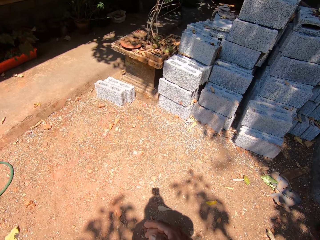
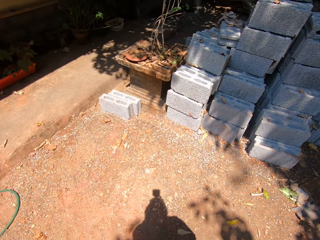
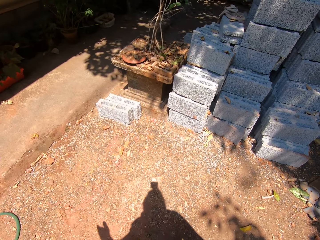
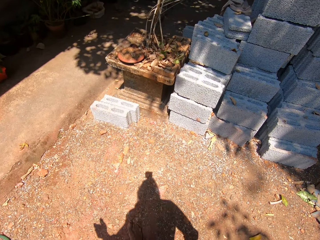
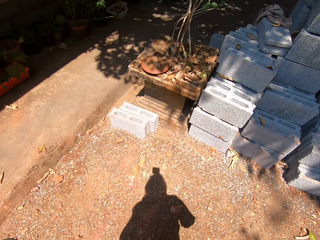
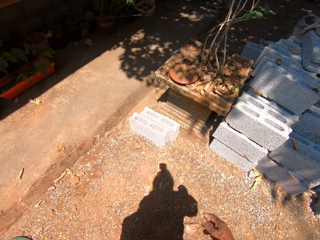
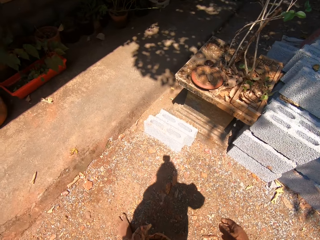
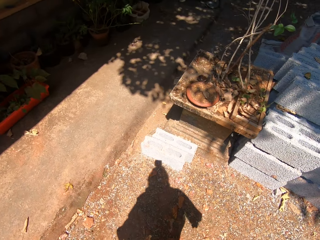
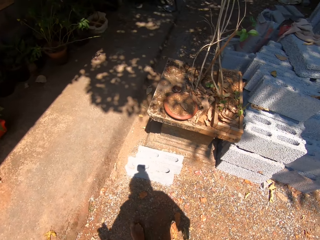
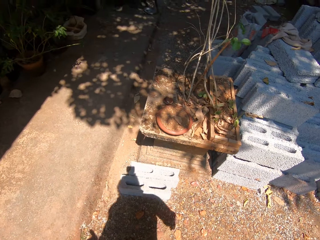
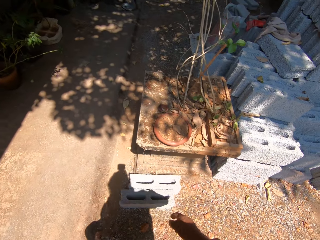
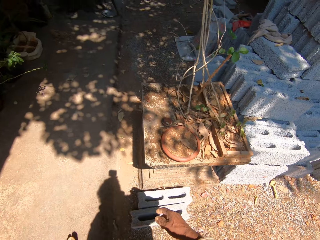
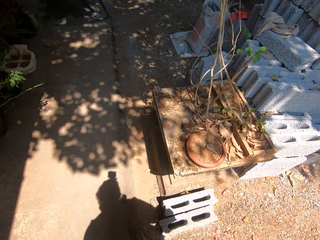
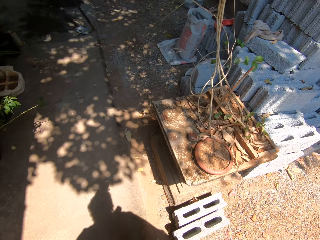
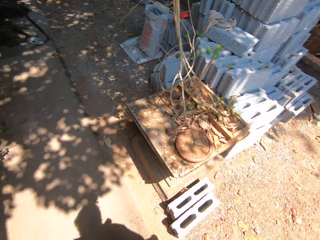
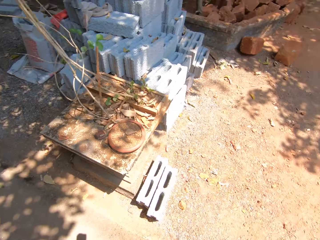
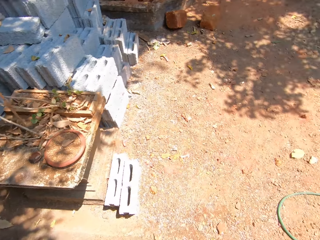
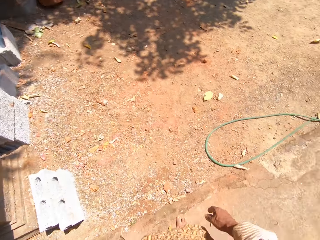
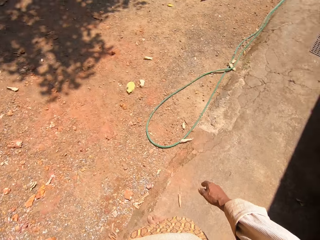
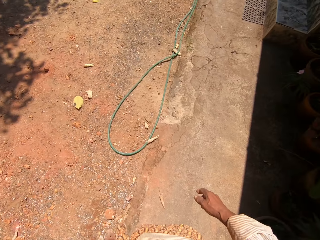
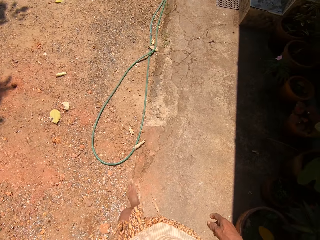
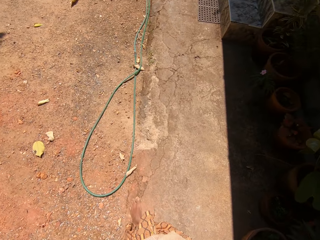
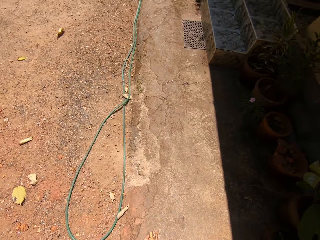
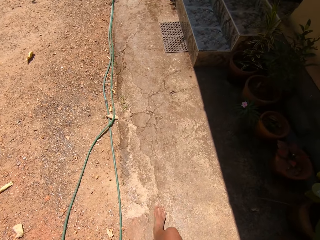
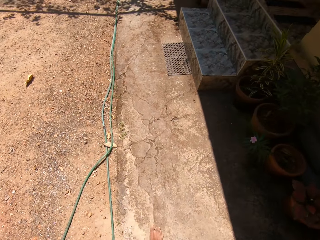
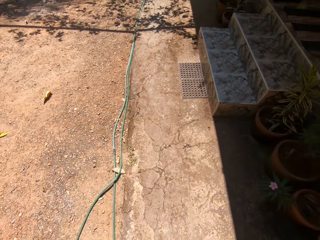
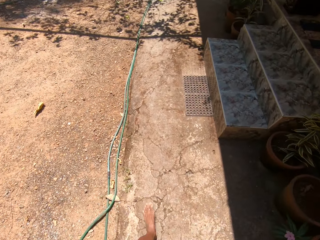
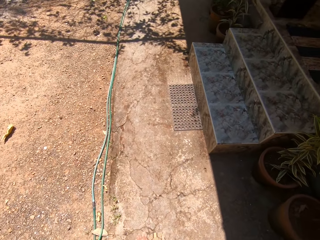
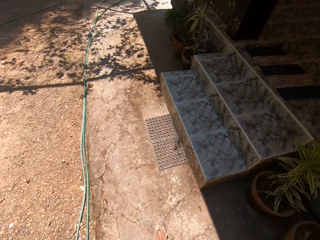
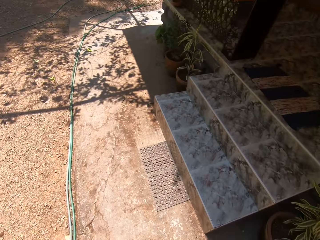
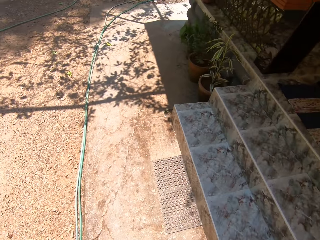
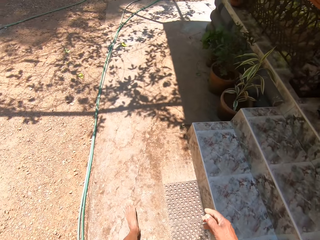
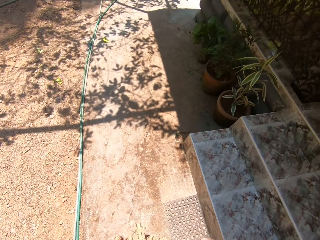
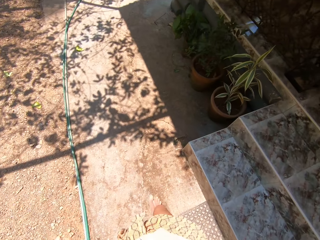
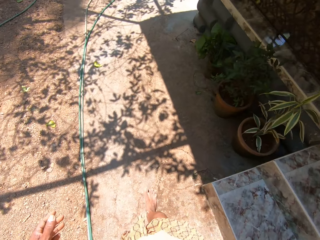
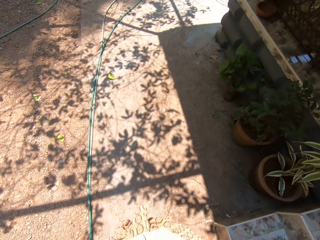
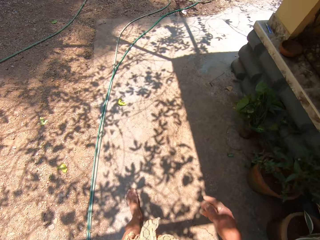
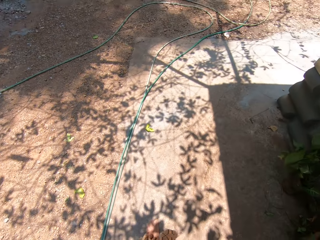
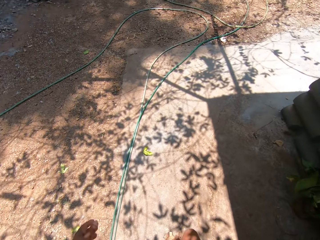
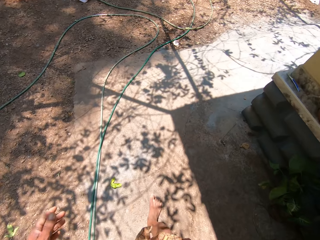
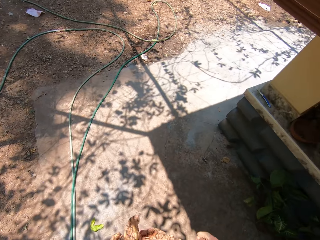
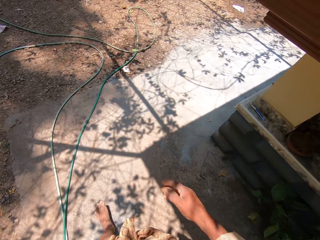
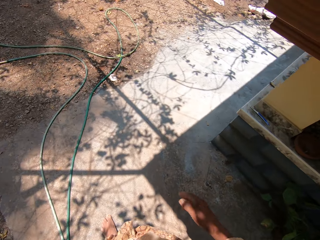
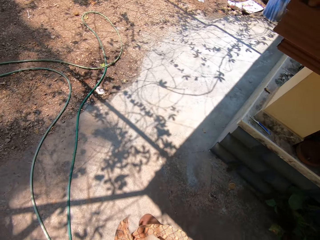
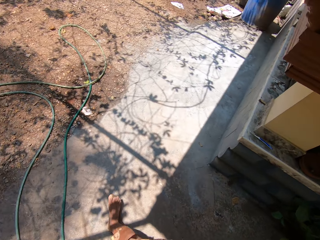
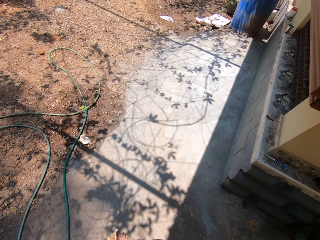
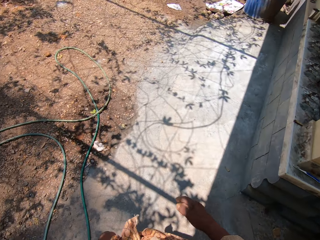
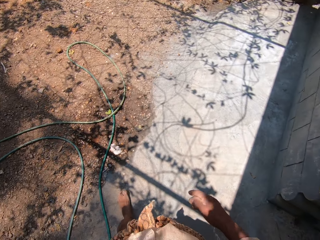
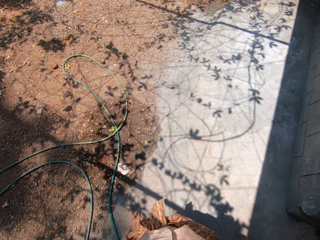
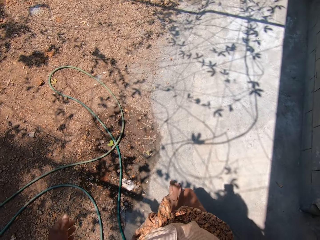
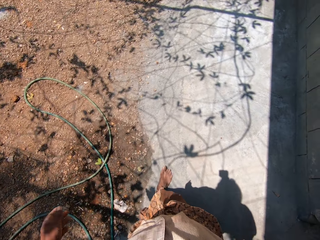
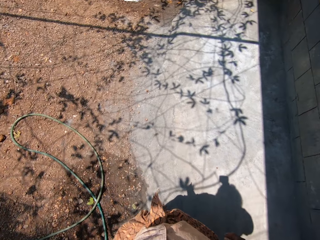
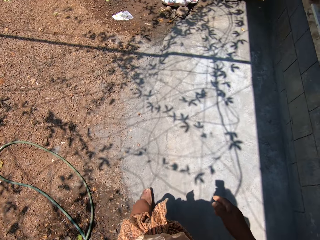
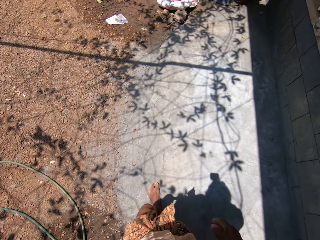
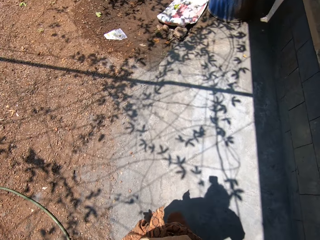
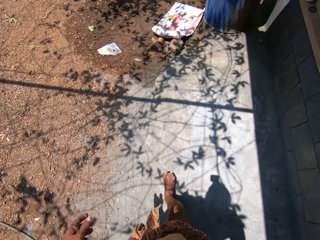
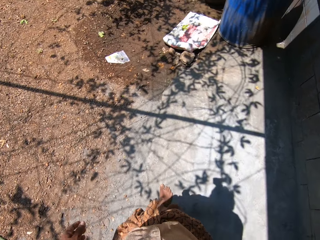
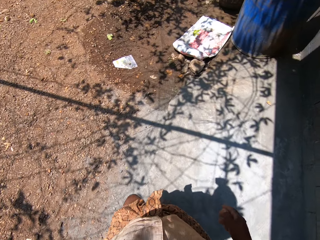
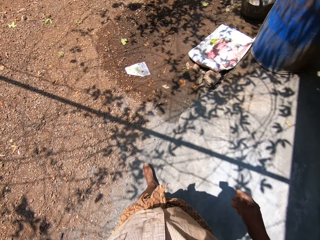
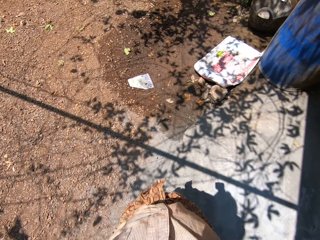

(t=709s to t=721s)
The camera wearer looks around. They walk around.

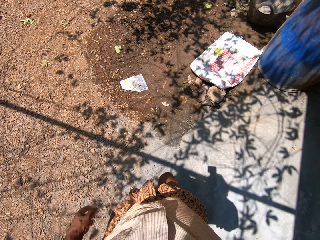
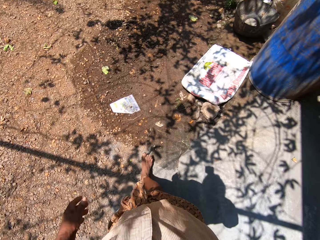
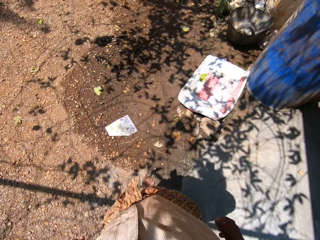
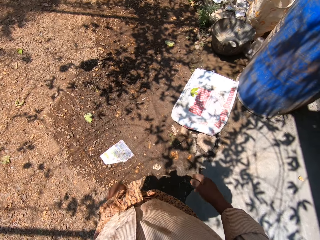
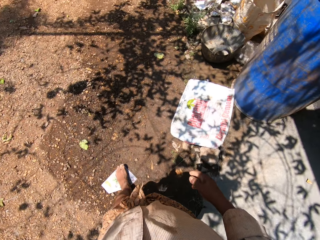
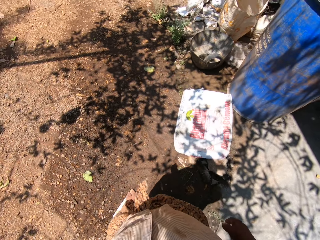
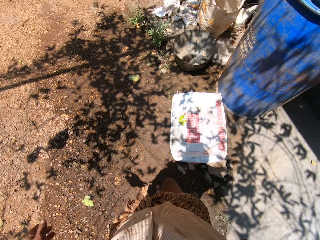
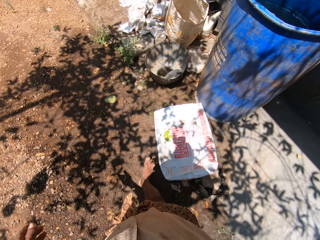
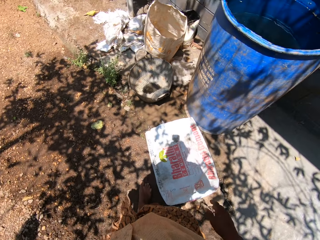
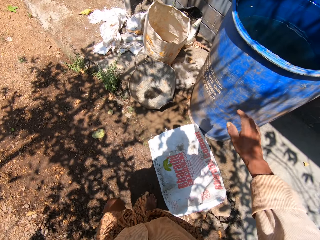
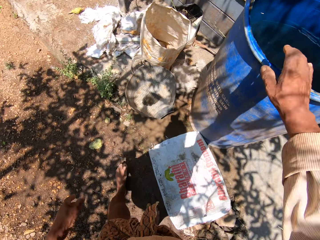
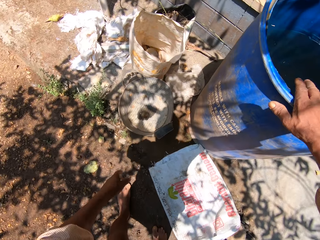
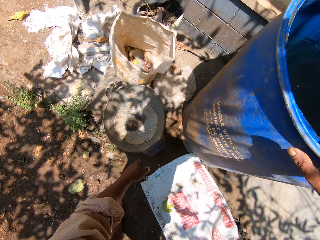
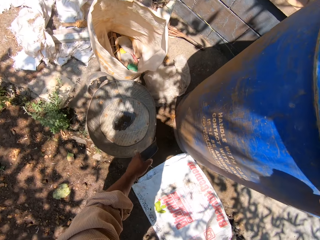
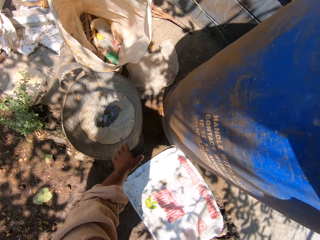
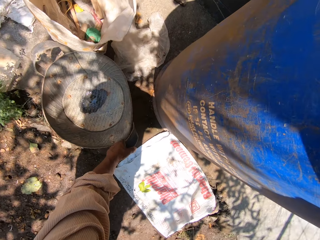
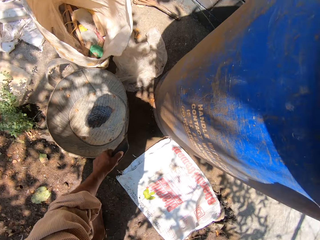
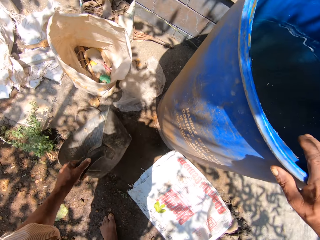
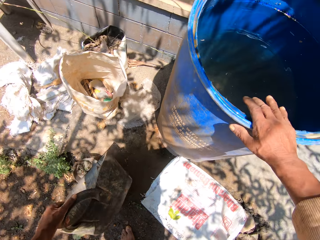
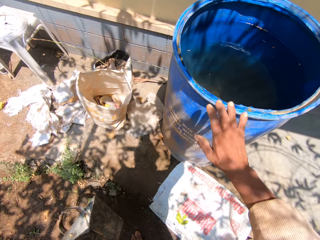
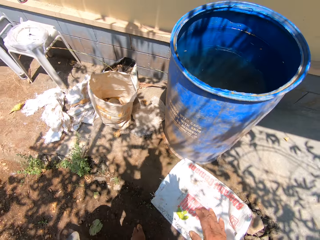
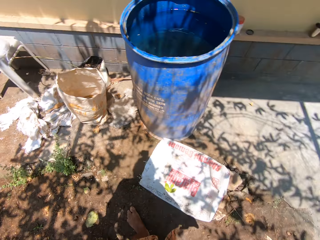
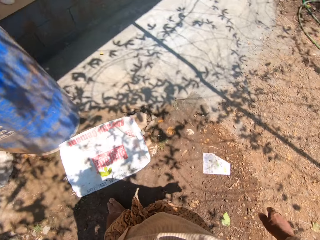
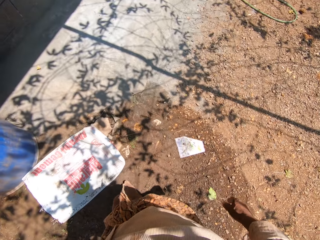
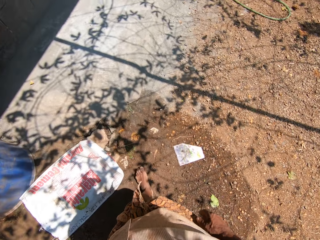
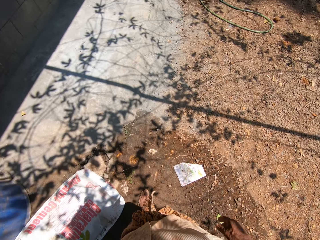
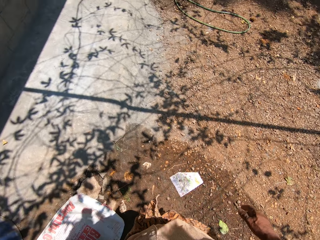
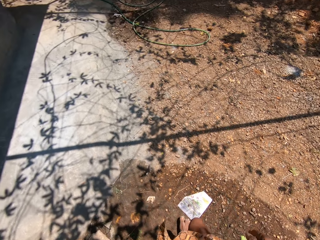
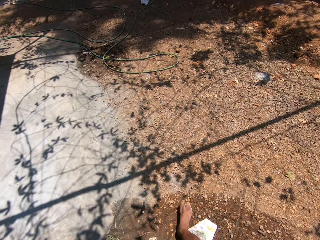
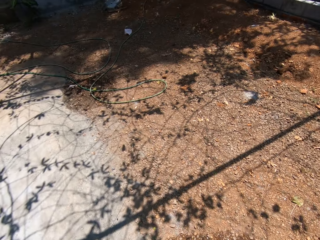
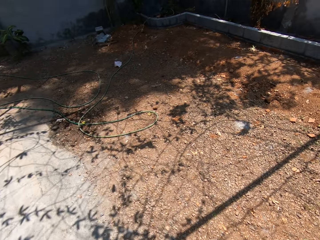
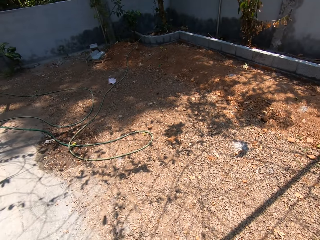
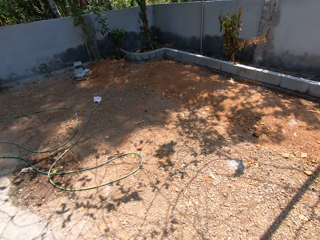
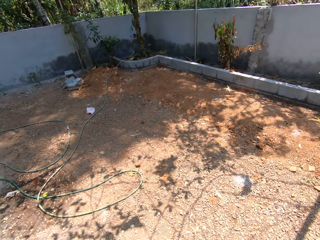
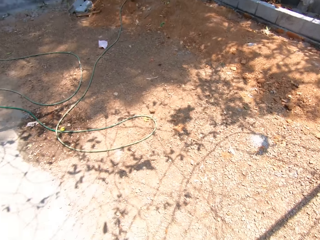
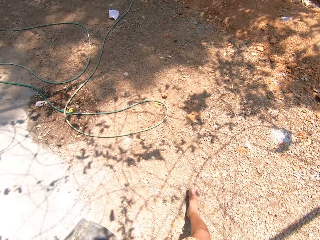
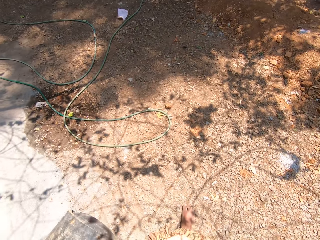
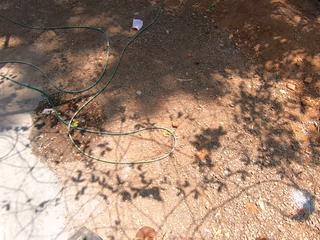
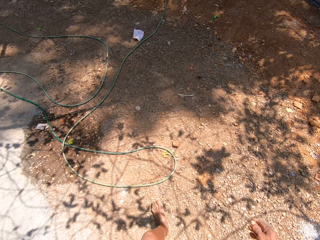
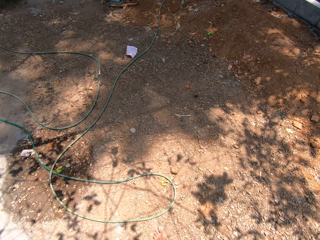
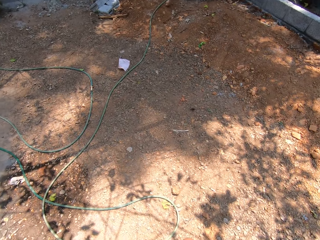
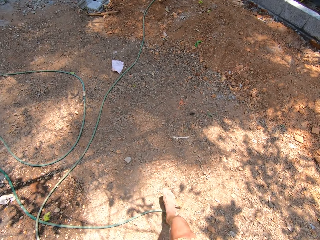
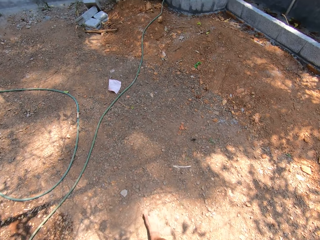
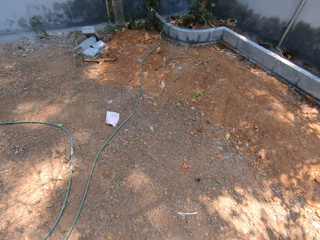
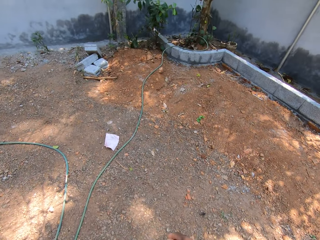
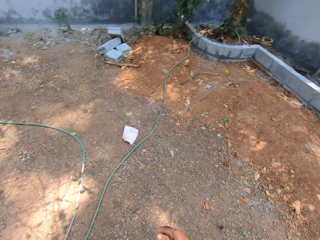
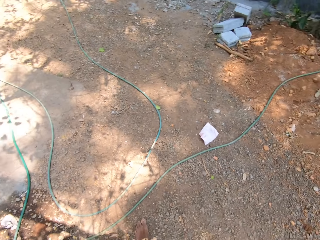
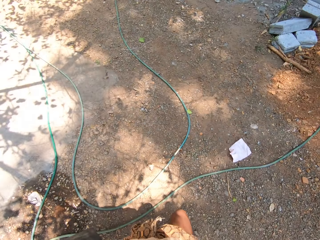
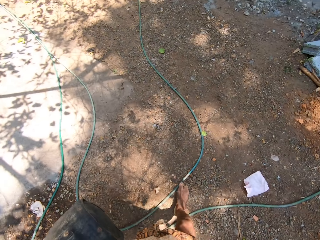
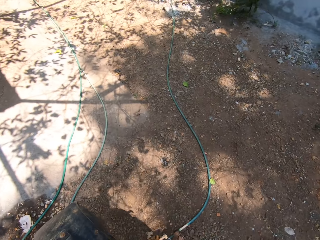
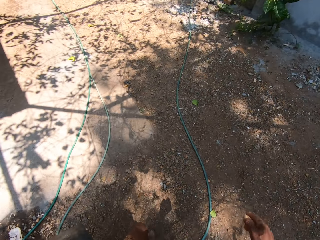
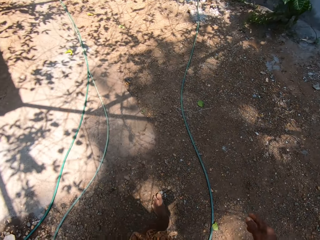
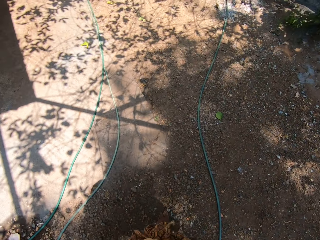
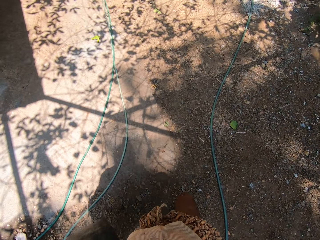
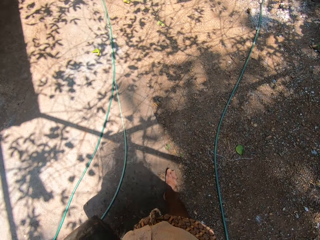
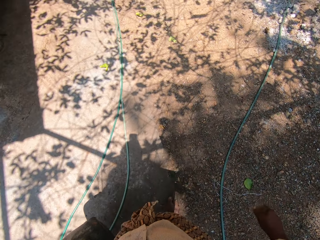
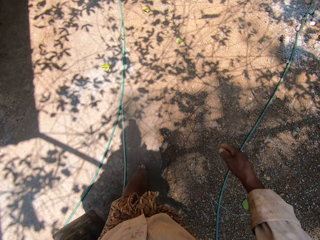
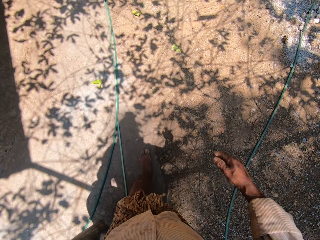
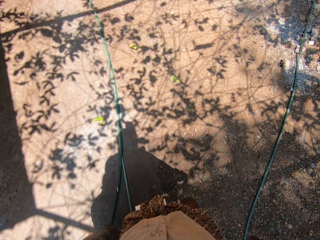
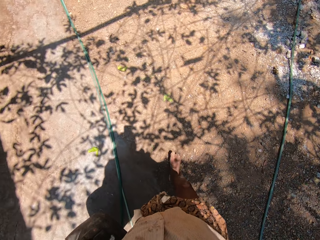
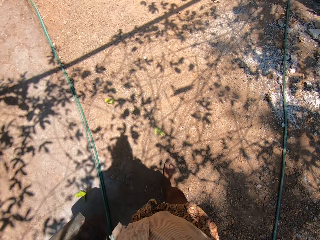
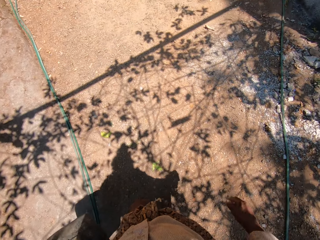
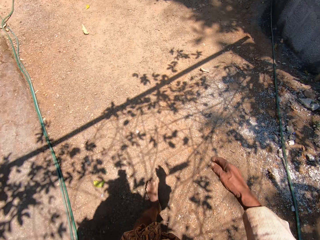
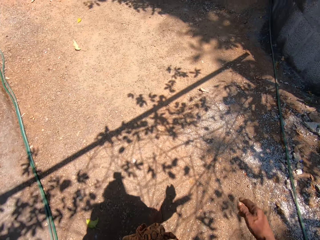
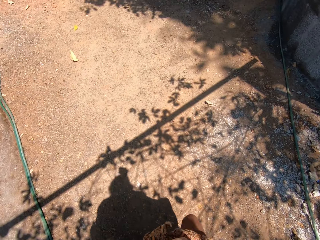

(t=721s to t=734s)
The camera wearer places his right hand on a drum of water. He picks a rubber bucket from the ground with his left hand. He removes his right hand from the drum of water. He looks around. He walks around.
